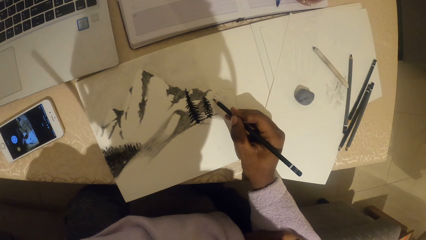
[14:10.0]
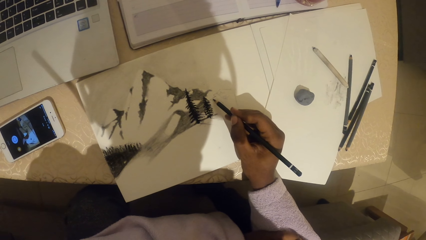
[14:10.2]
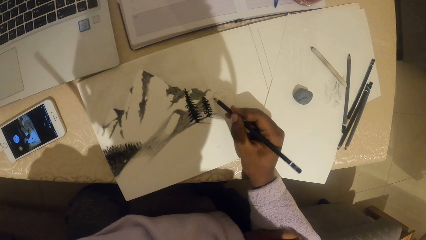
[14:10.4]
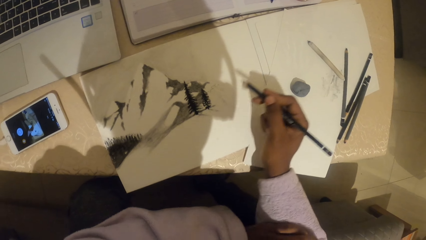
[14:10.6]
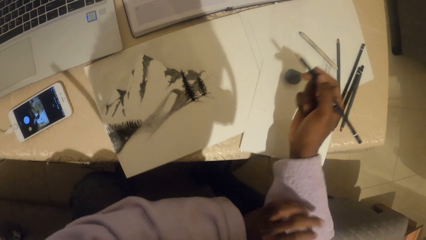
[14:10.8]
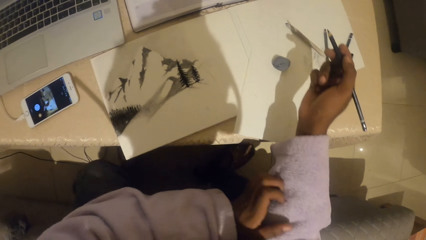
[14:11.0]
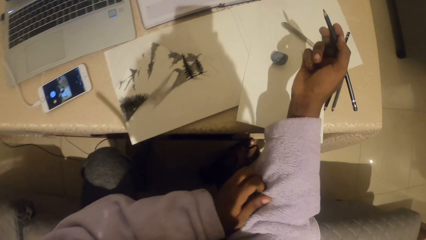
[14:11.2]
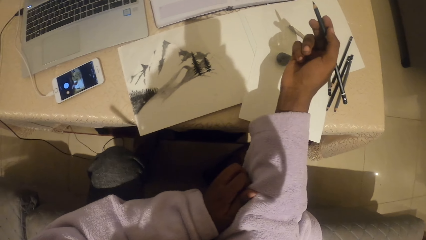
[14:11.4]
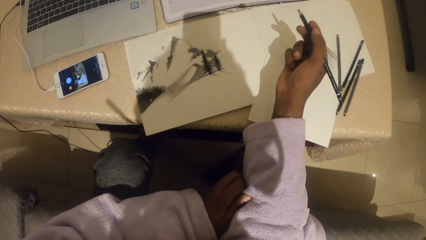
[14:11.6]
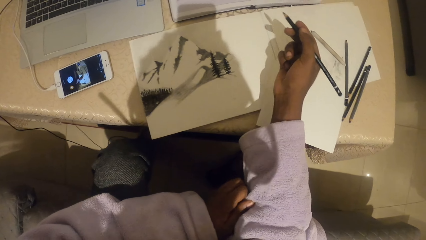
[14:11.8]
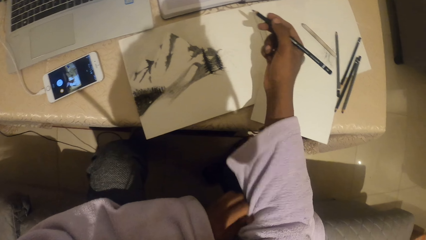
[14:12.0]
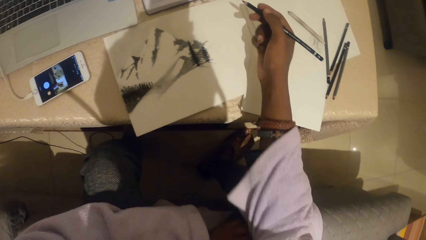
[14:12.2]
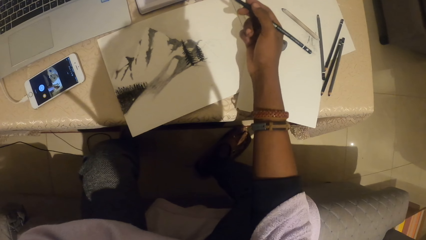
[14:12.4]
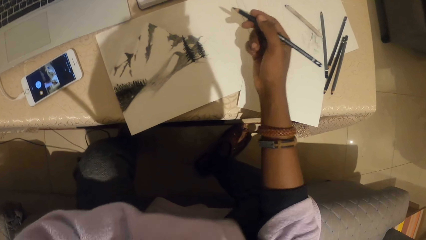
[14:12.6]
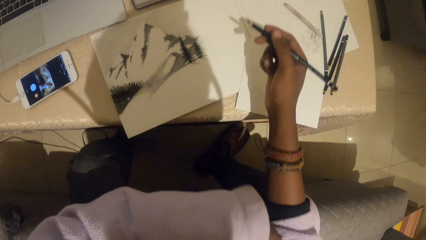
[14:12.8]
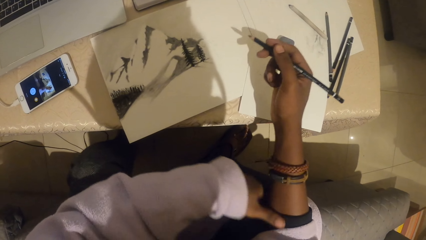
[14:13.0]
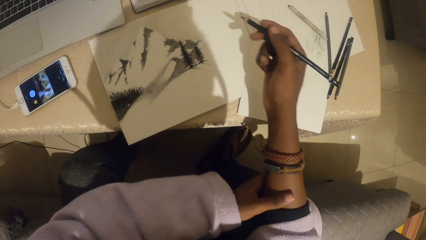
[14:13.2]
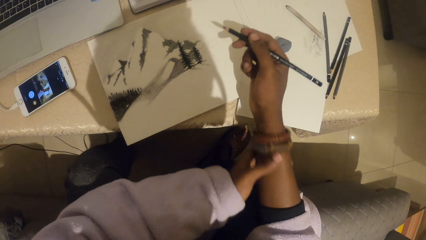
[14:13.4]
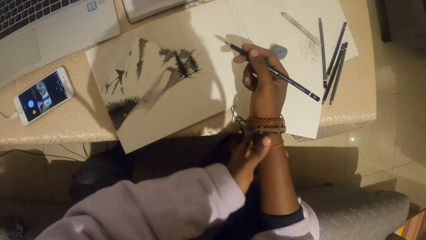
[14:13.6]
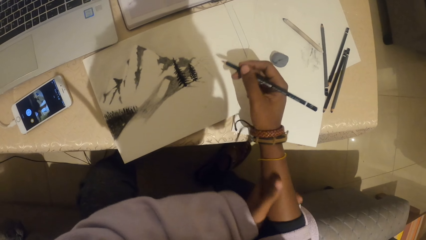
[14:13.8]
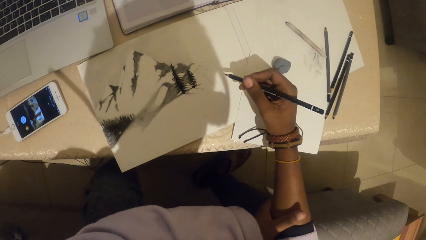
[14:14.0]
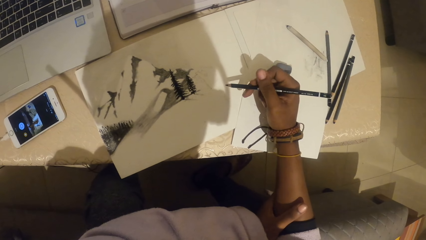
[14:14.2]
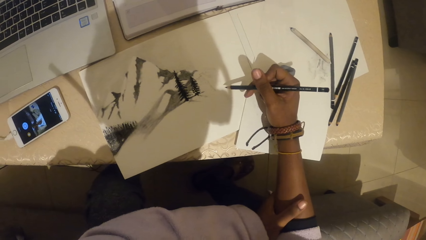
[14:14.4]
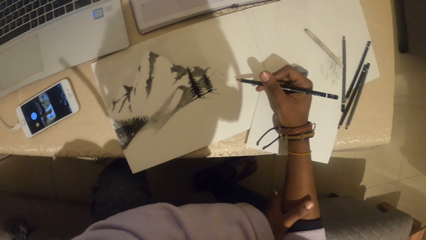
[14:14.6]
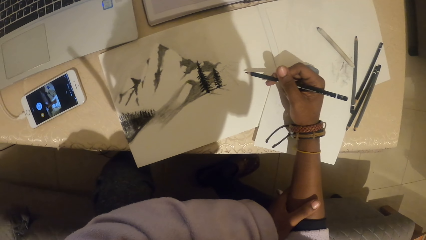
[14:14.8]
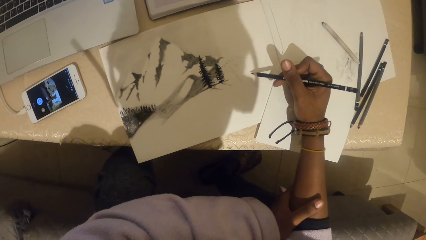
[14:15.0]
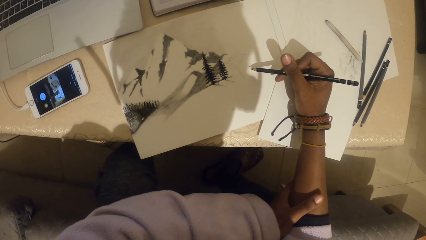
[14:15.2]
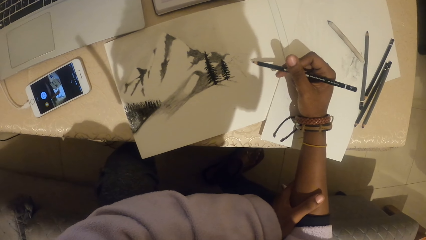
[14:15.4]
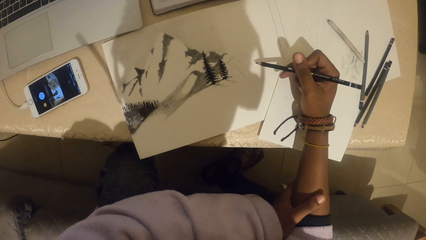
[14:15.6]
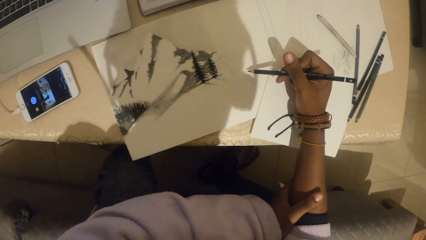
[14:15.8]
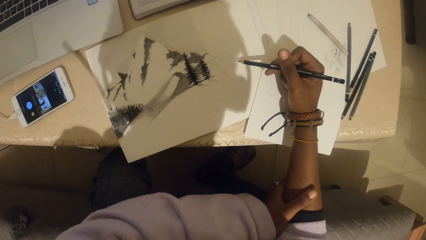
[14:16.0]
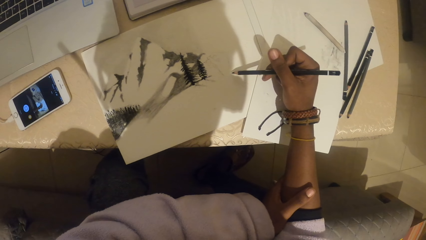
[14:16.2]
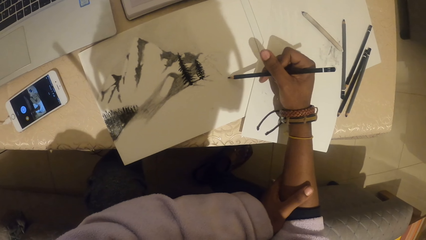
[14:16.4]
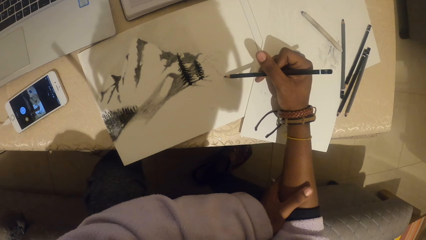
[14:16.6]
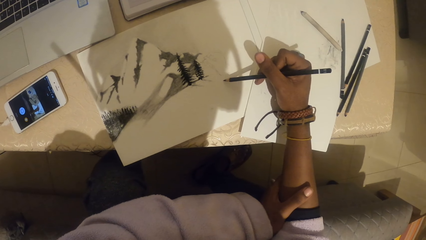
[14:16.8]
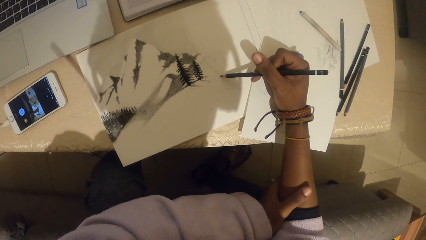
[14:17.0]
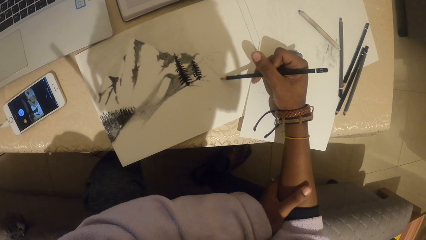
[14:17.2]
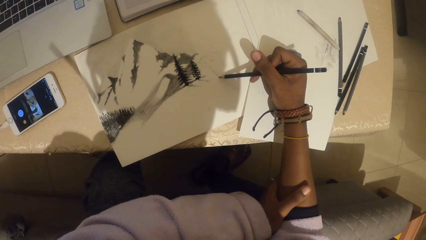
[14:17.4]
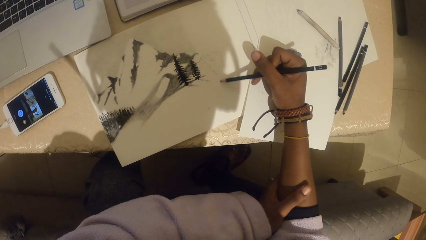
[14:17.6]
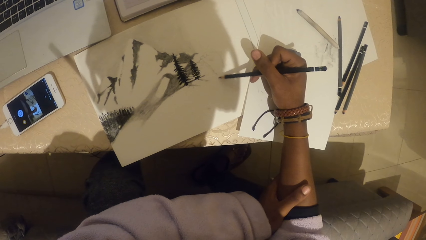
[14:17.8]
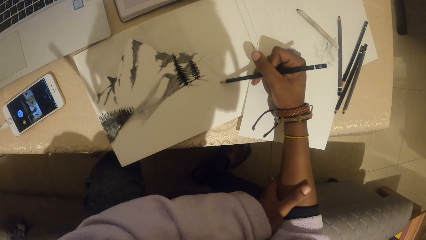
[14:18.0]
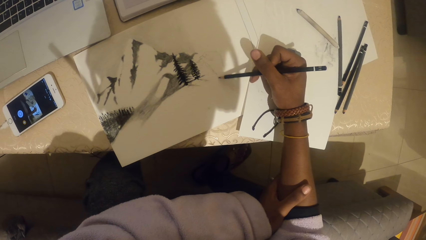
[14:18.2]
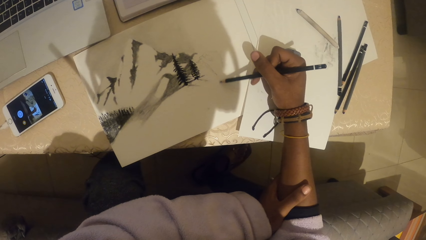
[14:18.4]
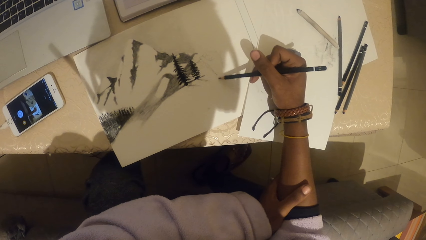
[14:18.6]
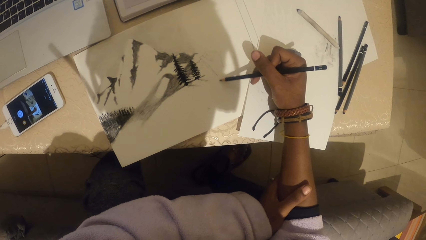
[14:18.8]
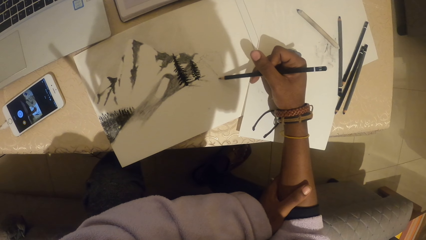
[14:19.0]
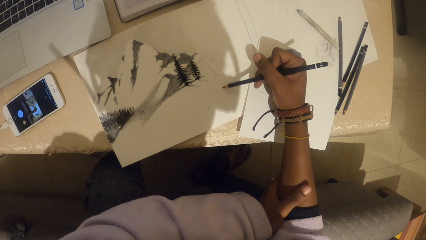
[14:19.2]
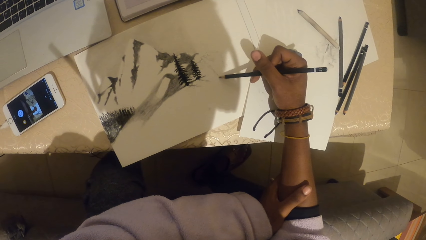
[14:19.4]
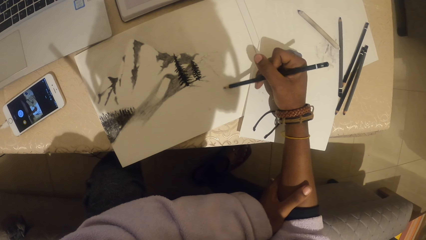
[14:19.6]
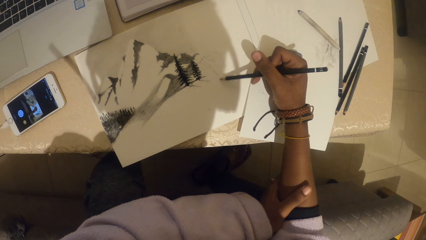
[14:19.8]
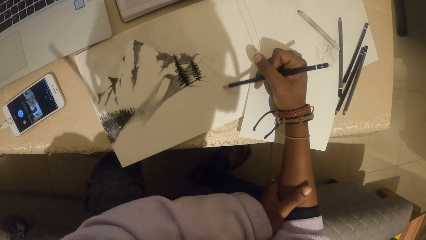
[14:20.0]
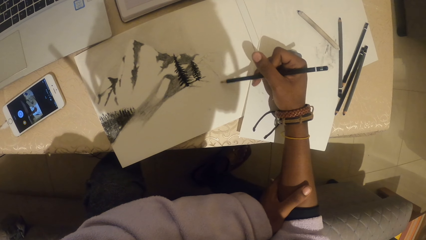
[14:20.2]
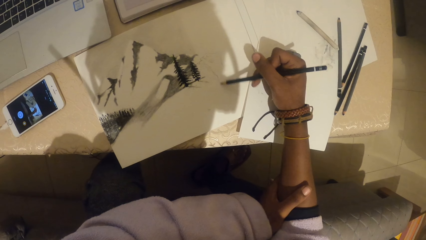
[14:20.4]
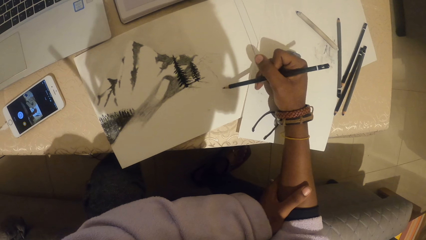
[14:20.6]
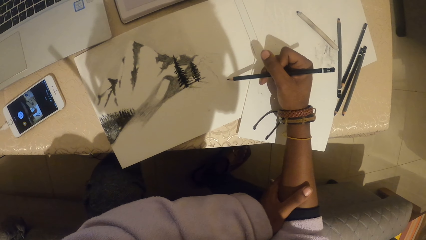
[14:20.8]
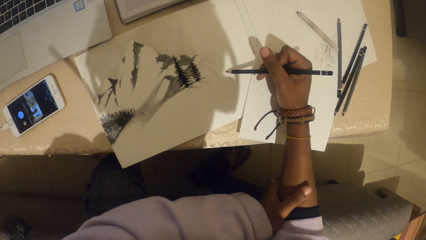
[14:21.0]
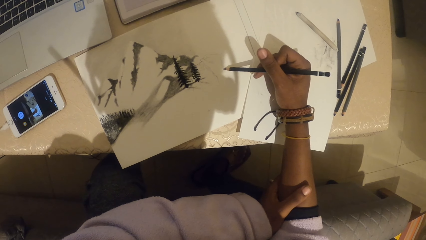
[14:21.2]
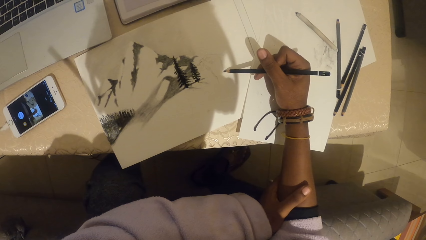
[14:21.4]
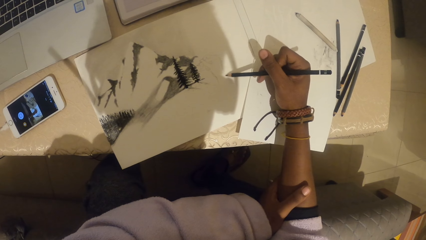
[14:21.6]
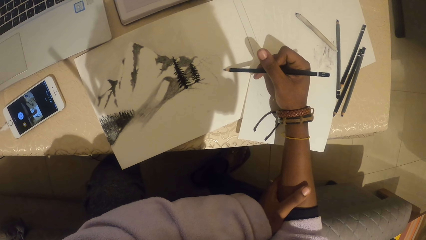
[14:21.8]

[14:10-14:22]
The camera wearer pulls up the sleeve. They move the bangles on the hand. They draw on a piece of paper with a pencil.

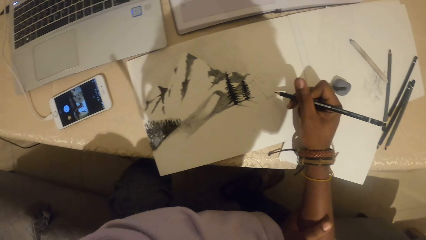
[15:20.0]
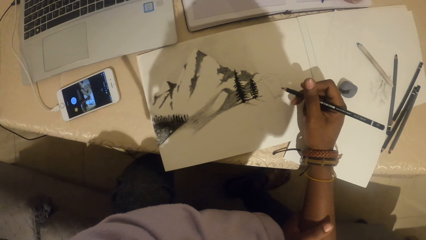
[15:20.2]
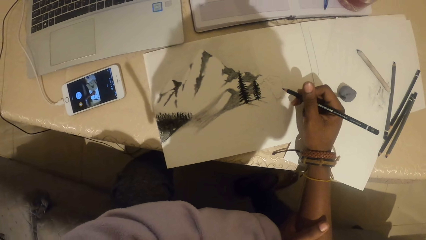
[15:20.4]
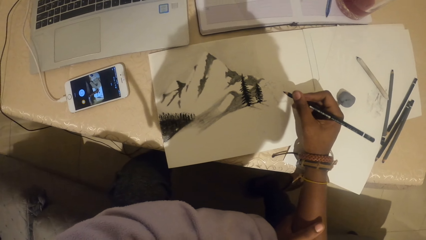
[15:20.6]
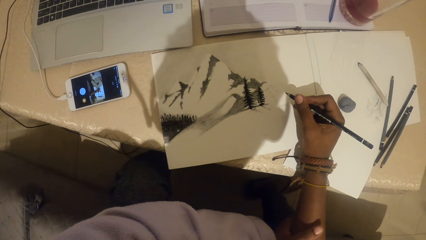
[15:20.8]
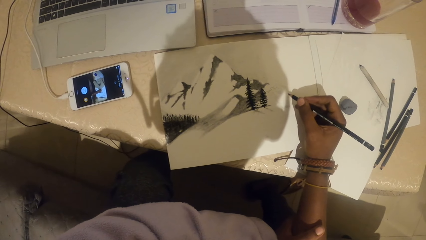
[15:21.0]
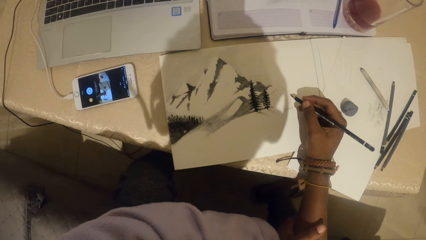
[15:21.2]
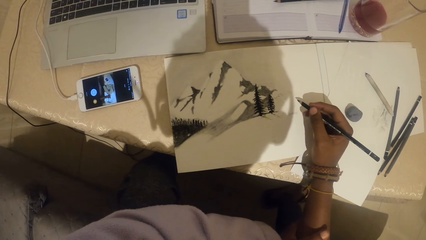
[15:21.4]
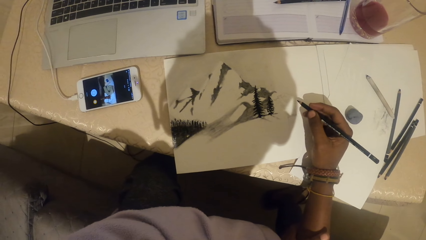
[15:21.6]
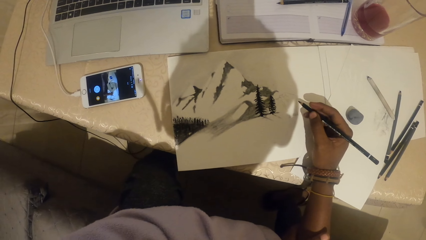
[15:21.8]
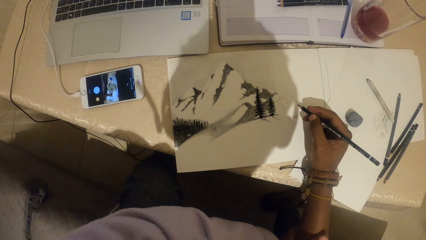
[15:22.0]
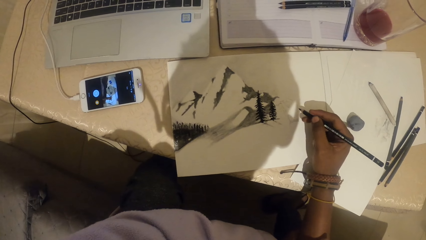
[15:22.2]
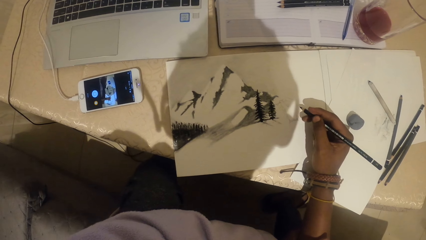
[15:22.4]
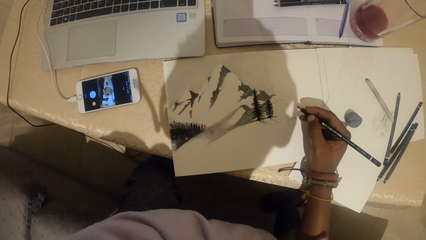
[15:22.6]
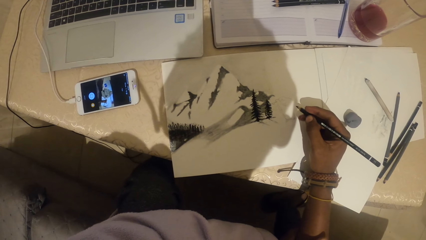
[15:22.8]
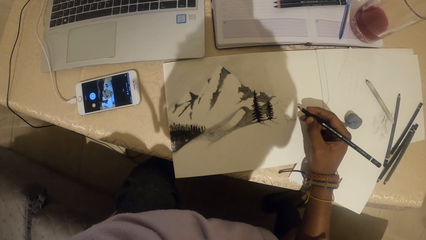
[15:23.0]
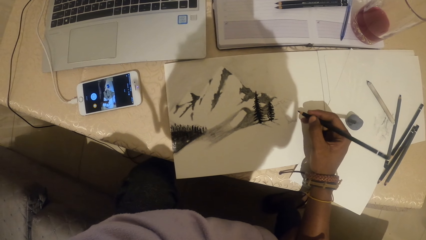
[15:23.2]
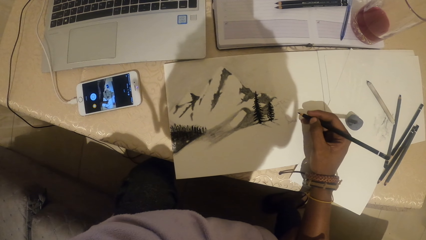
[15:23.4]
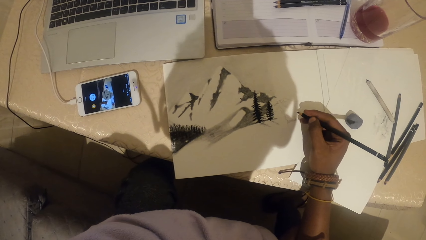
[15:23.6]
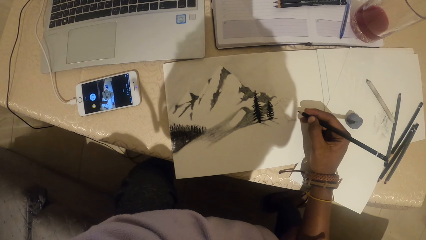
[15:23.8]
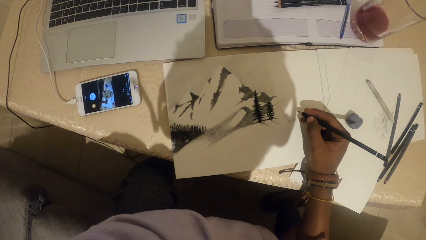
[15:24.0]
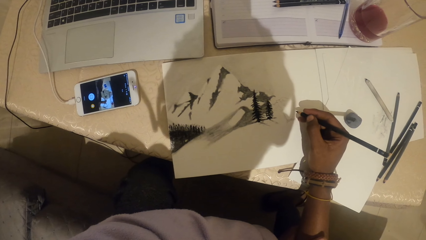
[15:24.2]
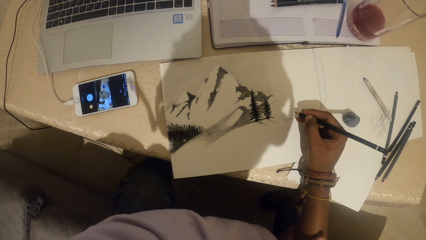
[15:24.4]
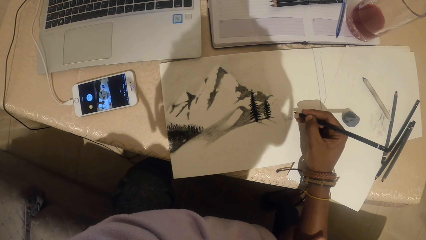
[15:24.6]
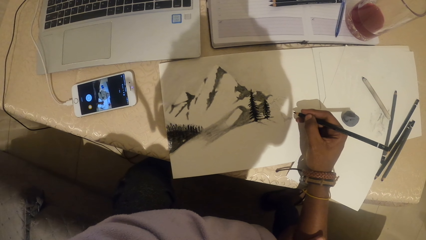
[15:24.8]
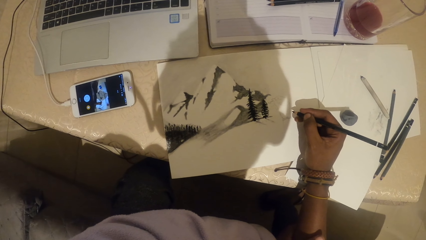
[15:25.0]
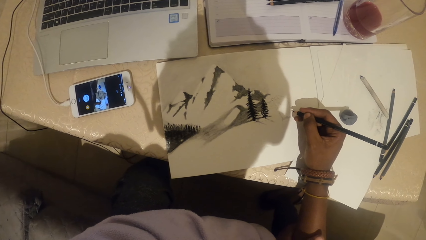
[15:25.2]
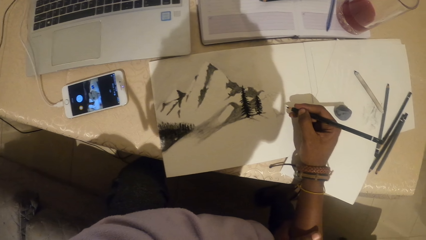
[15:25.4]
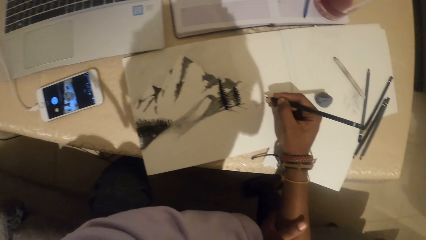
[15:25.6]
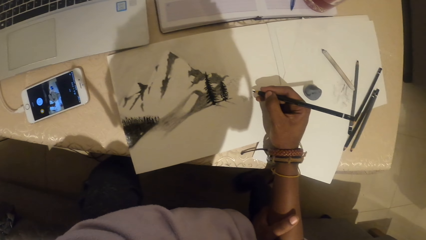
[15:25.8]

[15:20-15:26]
The camera wearer looks at the phone.
